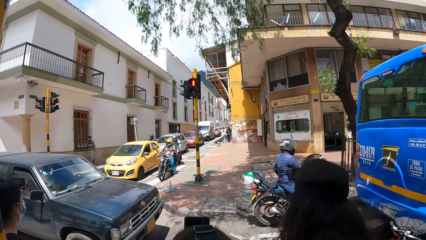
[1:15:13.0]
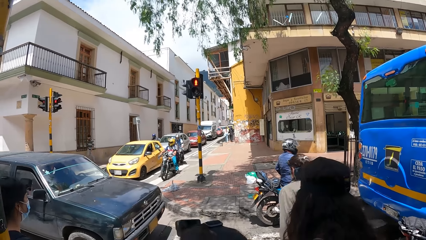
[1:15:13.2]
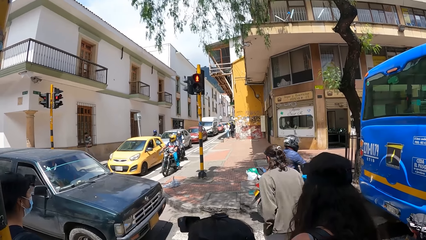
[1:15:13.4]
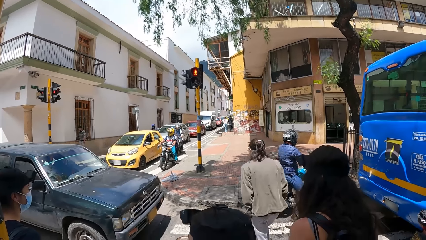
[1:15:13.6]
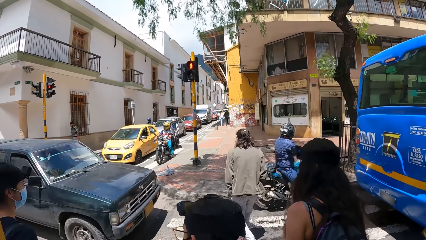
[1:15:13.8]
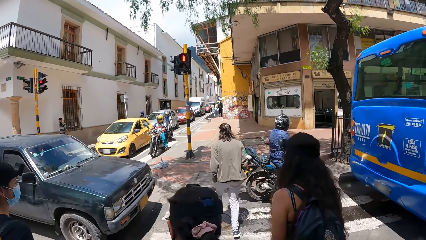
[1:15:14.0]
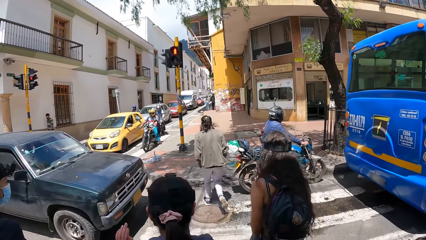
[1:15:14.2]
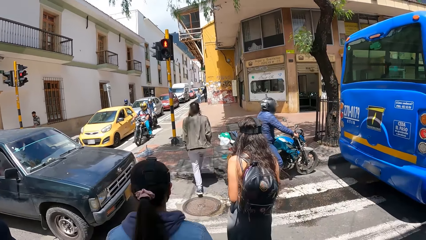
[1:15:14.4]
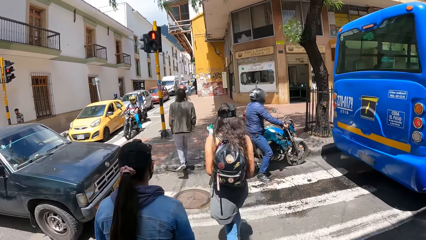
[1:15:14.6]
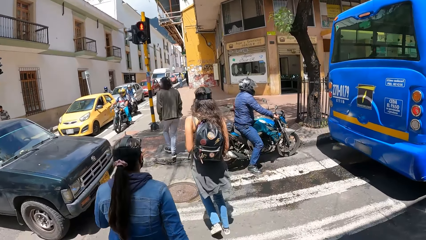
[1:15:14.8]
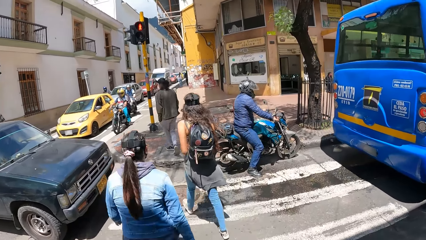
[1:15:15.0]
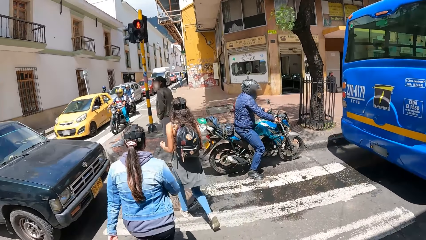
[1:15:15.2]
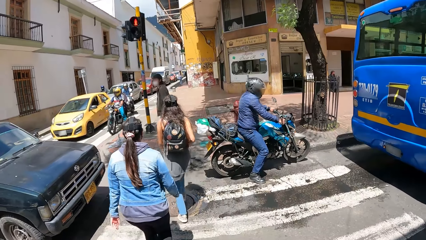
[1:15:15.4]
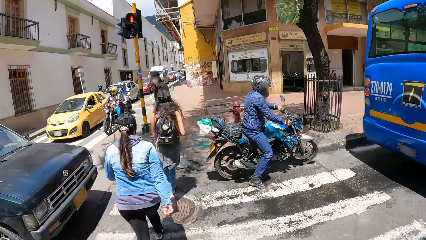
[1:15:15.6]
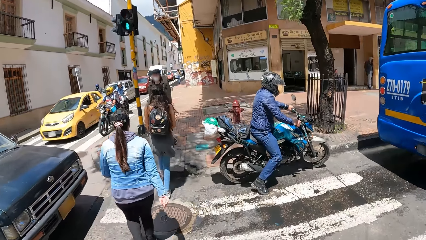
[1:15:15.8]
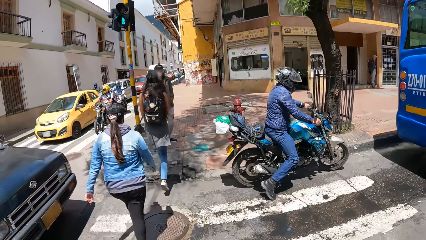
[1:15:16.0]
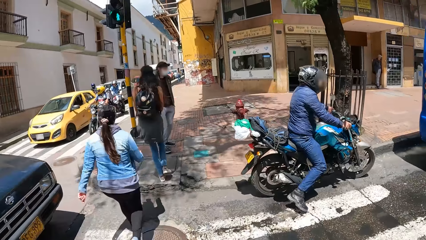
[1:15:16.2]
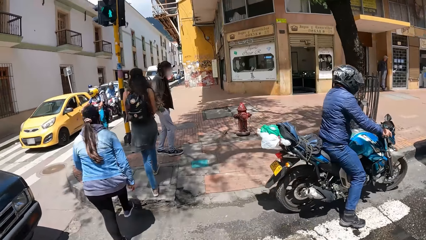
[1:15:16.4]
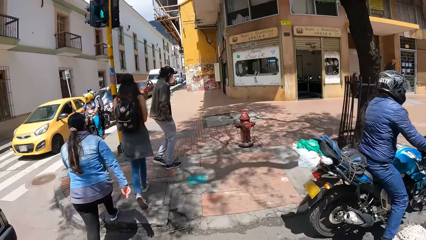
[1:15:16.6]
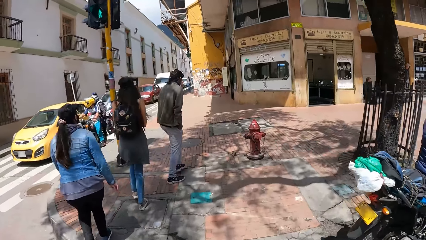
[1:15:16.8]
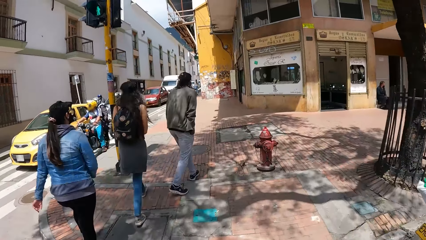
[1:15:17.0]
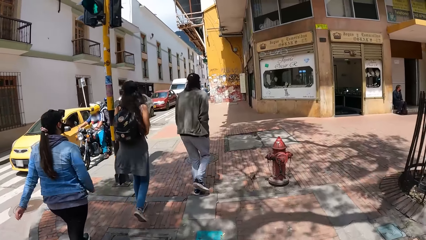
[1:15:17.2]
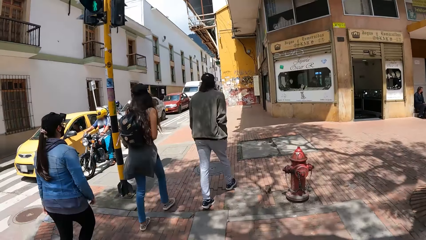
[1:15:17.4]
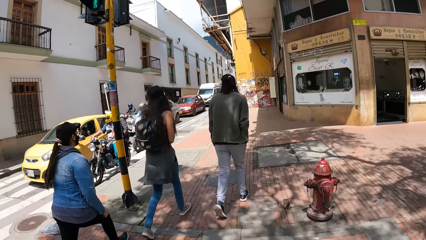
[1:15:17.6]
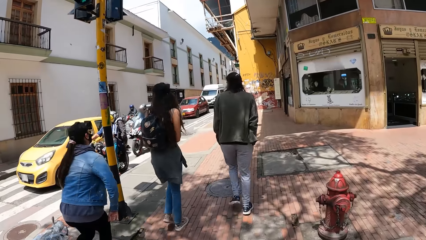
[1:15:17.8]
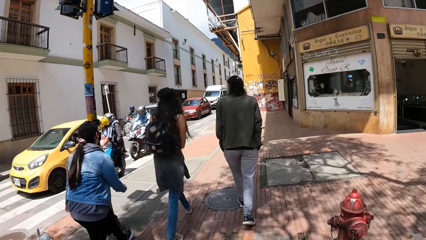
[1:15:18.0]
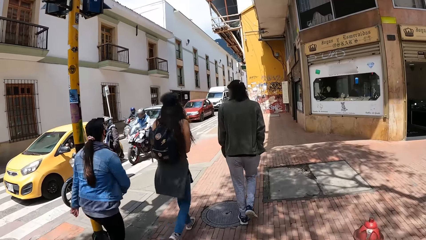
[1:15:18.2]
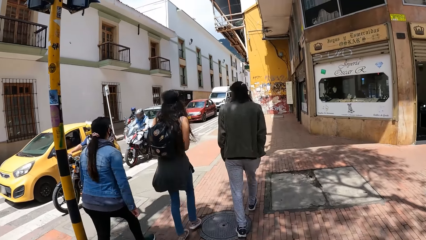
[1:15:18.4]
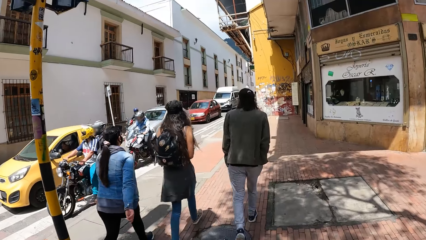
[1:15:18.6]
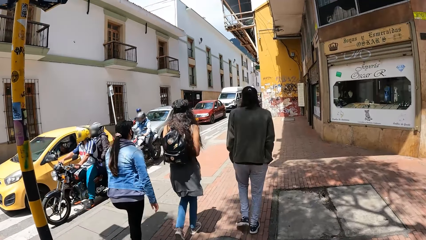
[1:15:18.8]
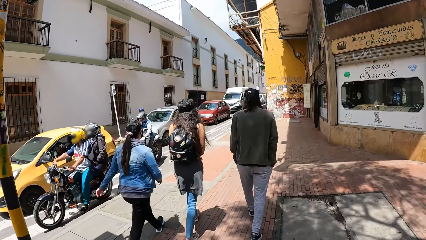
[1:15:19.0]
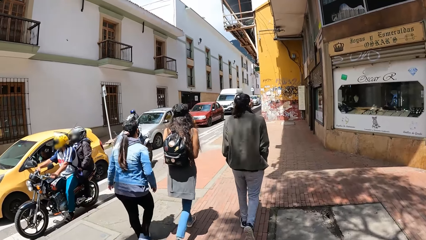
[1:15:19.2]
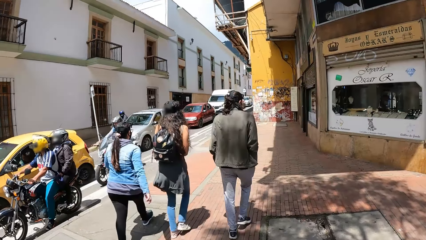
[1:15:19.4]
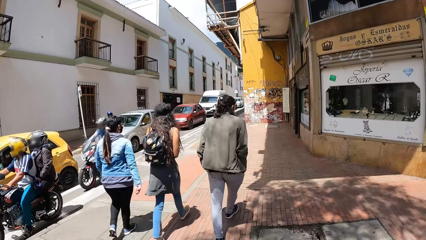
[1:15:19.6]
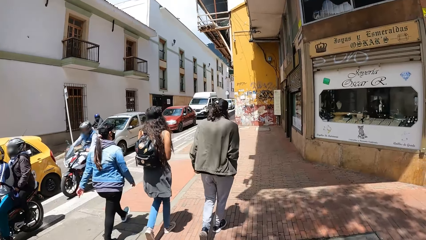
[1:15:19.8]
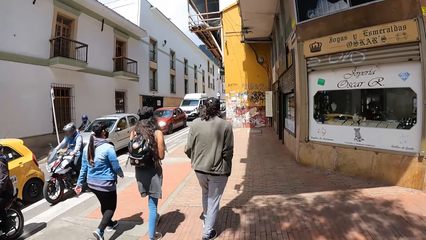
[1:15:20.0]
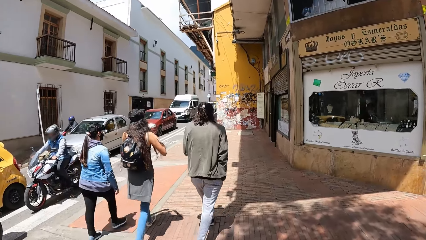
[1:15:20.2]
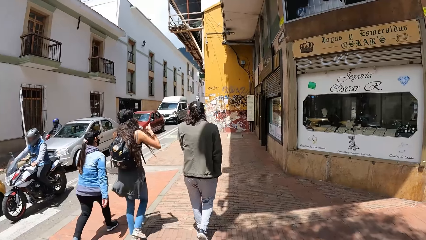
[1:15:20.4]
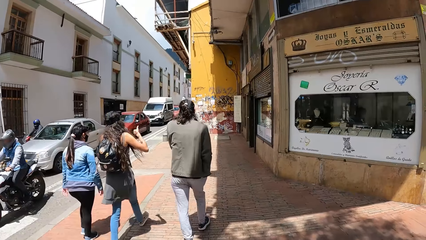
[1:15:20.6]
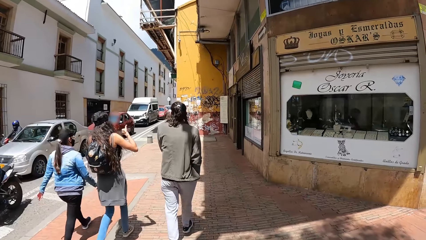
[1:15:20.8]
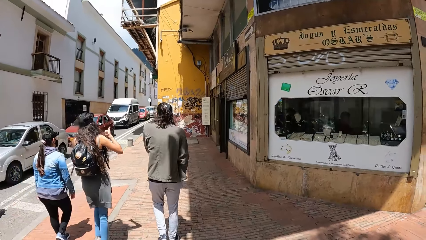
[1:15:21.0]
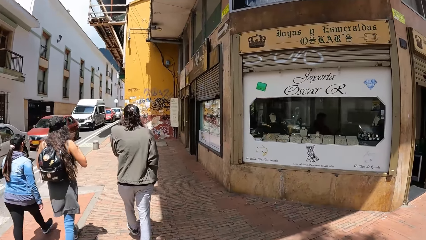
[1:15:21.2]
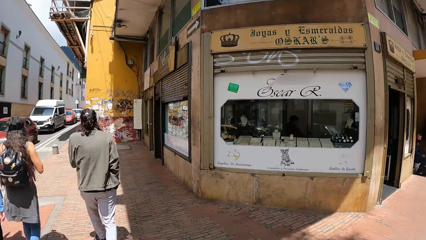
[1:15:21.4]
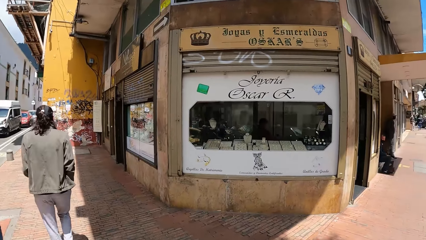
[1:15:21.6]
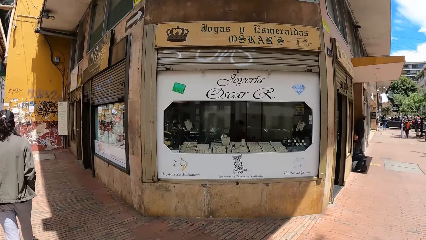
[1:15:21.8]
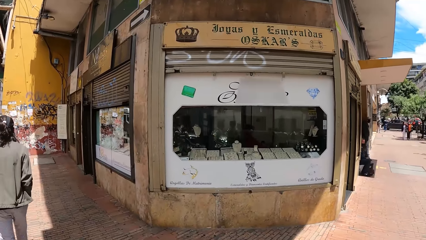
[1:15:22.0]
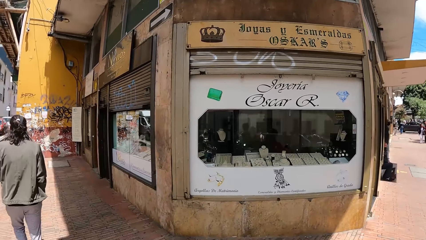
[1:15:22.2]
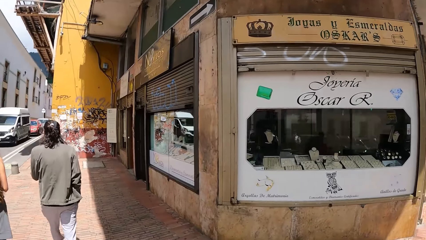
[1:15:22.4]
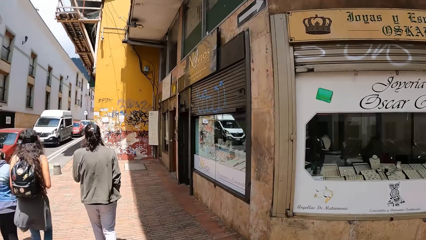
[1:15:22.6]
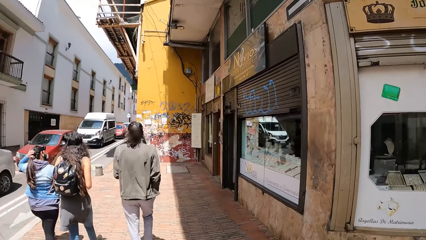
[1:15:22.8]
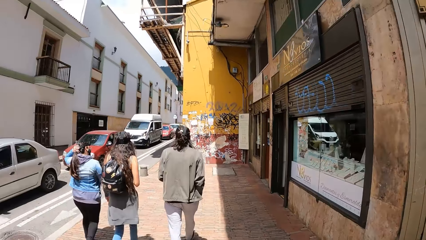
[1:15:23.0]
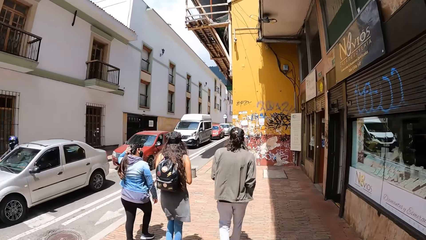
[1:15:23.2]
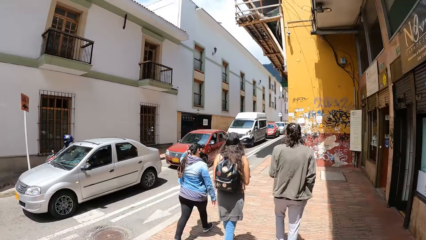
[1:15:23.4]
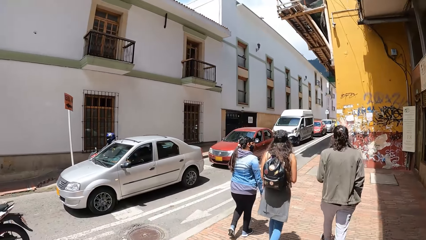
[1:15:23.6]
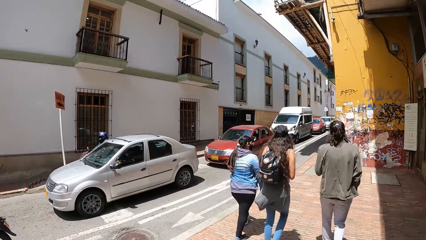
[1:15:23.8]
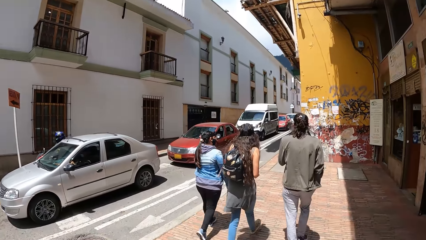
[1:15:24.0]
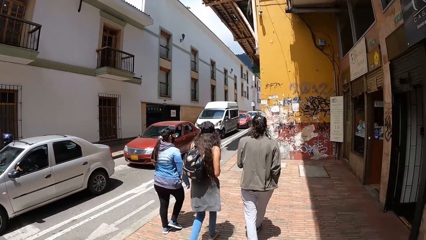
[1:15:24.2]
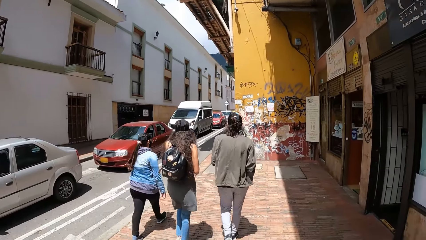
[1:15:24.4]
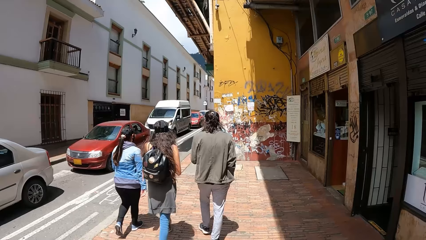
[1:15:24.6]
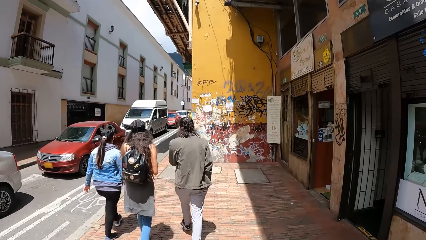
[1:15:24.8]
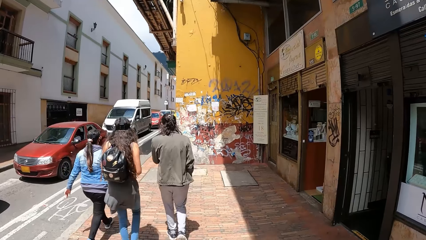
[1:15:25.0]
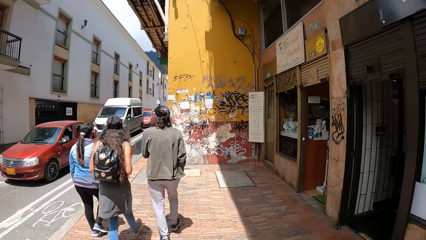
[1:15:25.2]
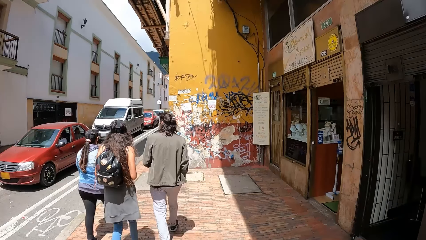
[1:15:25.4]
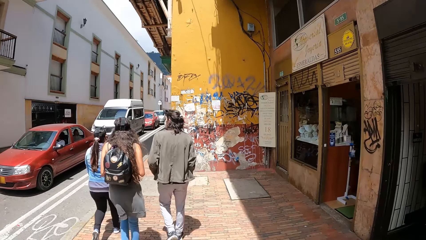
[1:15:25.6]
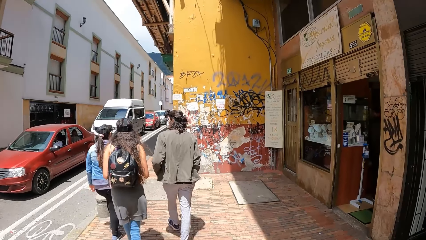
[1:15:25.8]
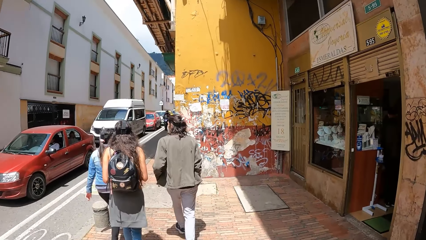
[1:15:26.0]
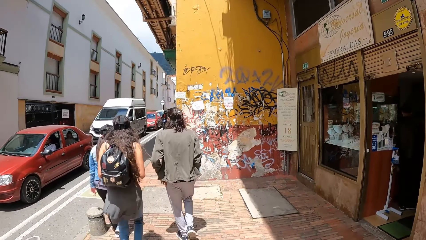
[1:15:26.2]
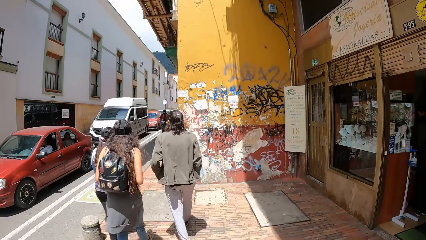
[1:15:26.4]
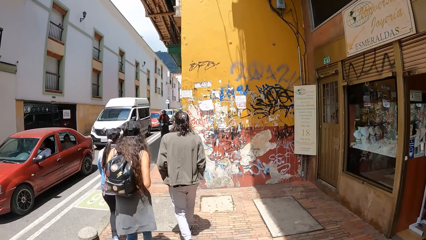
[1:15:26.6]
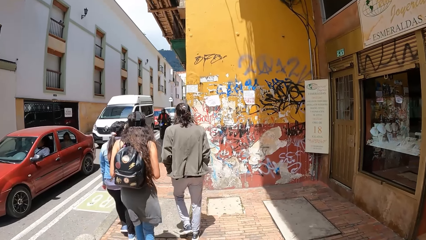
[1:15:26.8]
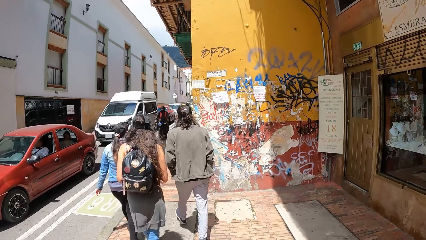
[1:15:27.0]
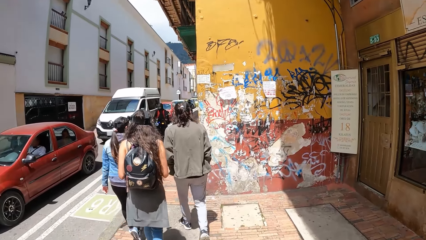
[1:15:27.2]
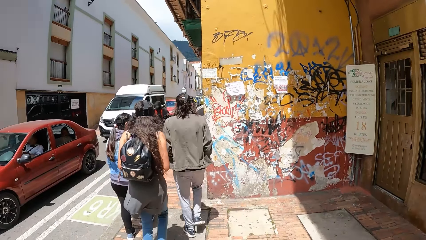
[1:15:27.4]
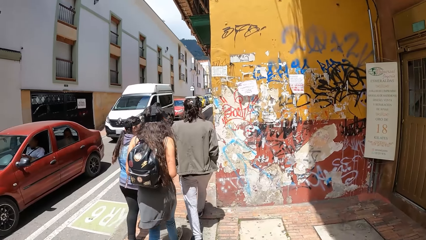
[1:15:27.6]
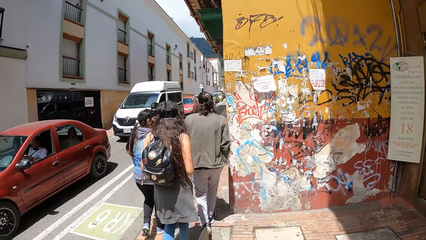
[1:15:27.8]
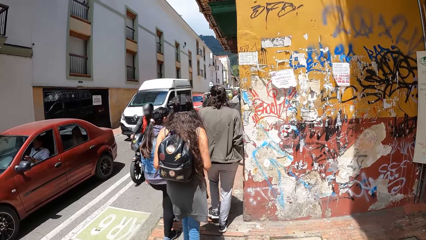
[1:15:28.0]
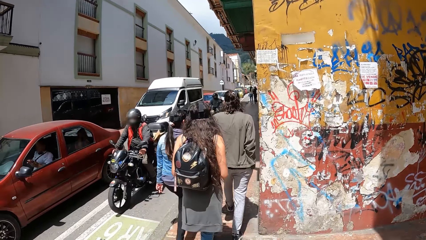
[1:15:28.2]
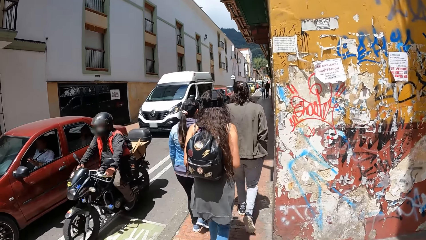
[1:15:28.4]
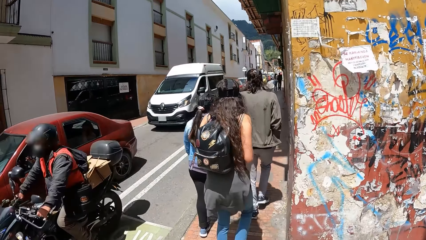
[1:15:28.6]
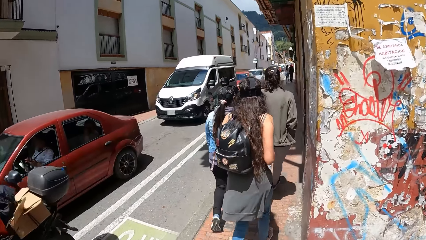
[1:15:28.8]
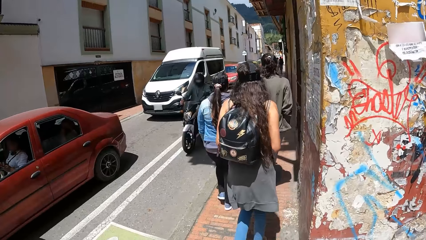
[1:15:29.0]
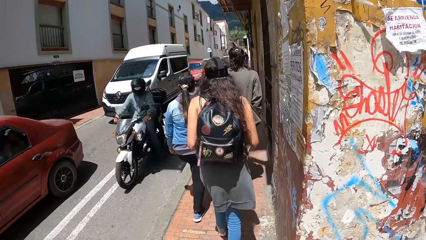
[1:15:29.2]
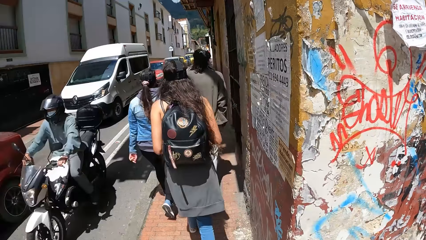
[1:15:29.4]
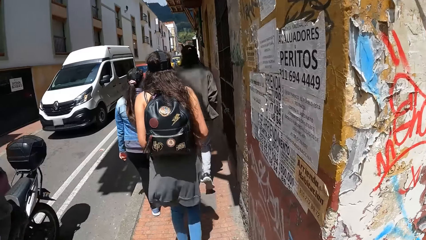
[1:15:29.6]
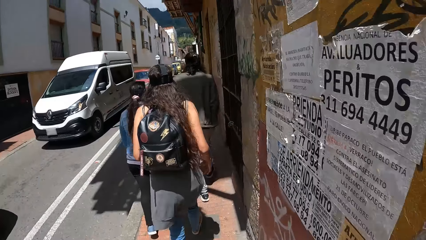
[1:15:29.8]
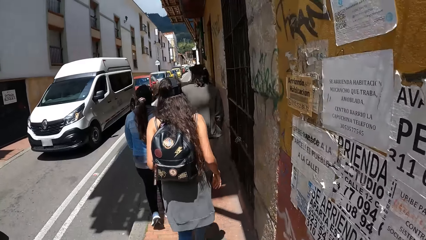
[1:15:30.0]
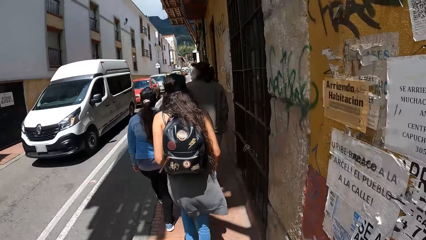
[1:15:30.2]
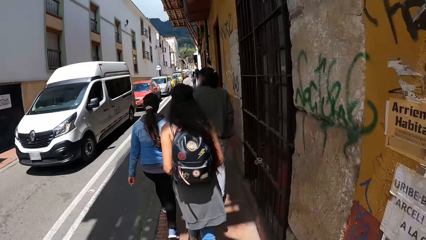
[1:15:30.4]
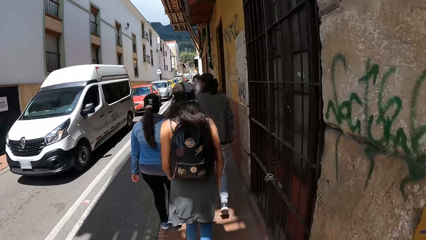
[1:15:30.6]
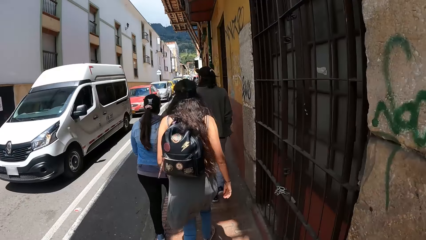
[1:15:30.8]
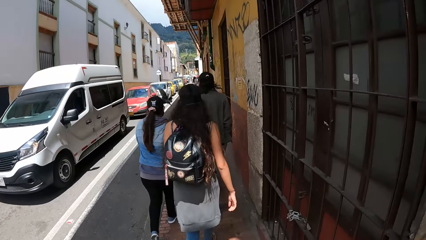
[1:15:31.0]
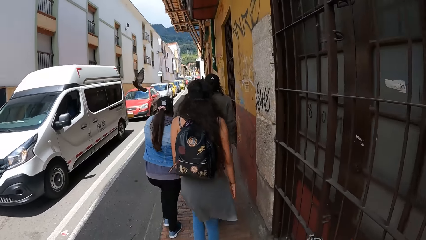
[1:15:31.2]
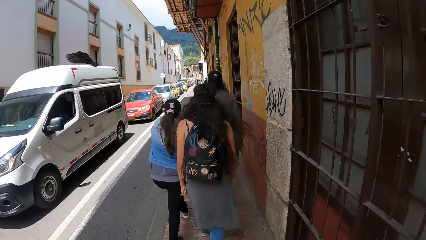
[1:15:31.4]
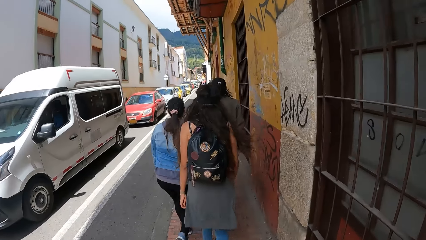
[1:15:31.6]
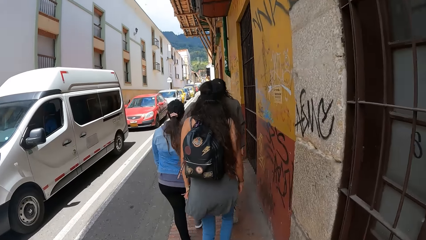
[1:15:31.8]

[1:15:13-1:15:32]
The camera wearer crosses the road and walks on the sidewalk. The woman touches her hair with her left hand.
